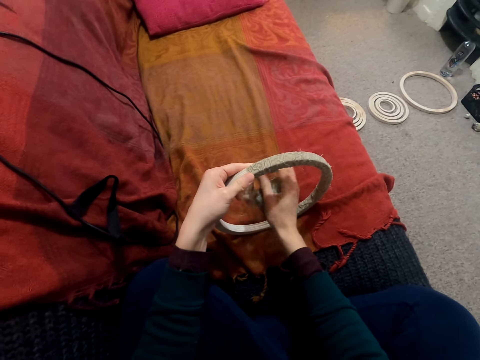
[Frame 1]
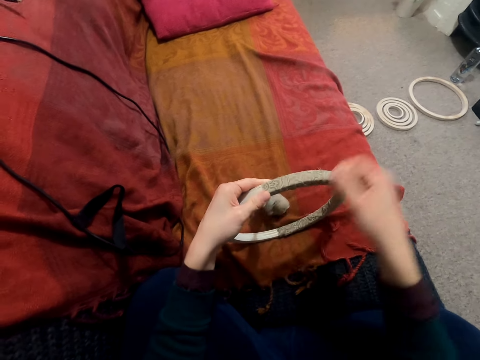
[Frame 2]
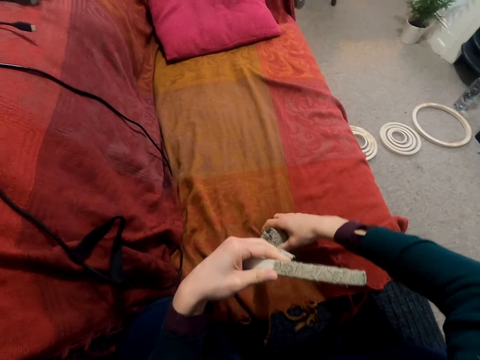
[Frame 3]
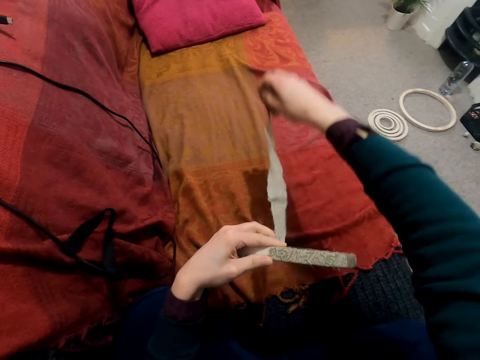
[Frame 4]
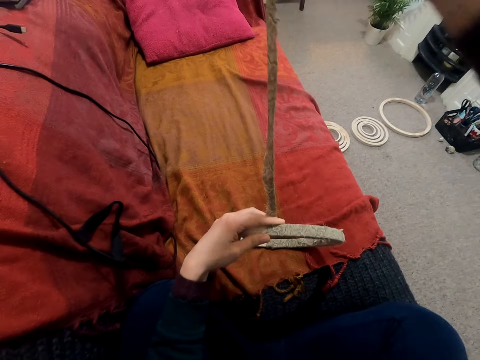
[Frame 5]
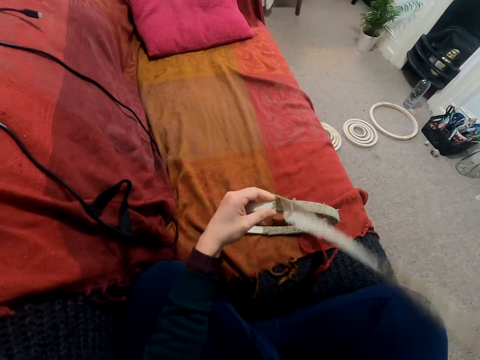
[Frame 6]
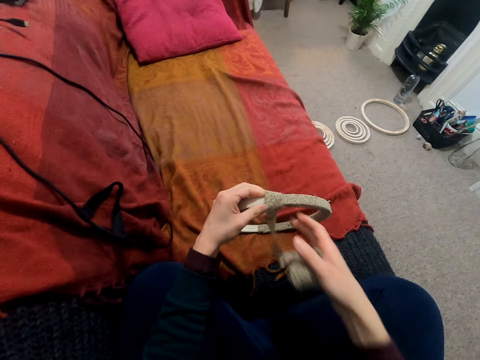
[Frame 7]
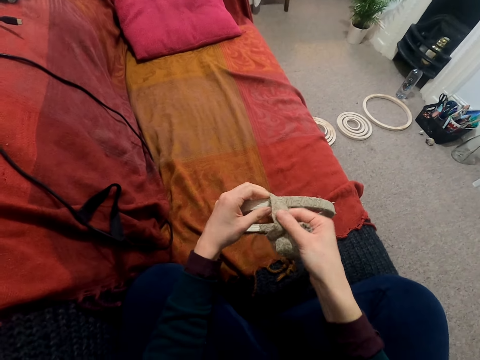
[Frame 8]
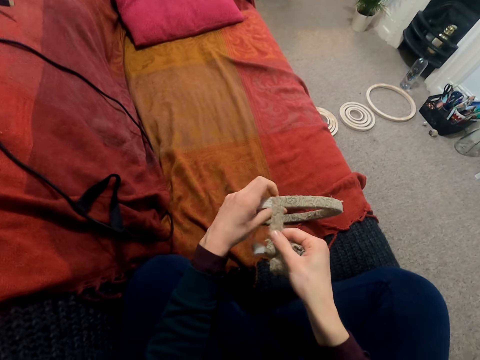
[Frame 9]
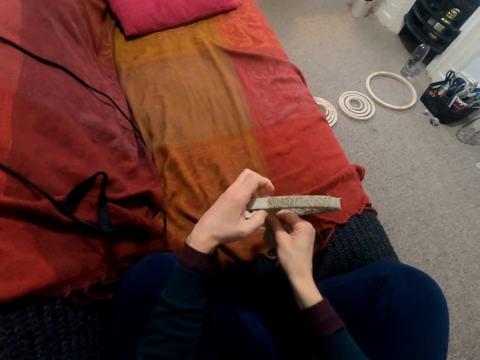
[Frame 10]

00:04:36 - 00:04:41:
The camera wearer rolls a piece of cloth around the wooden ring.

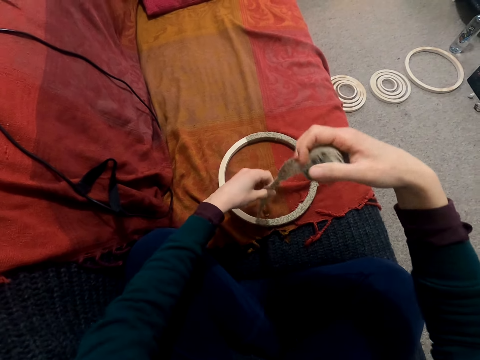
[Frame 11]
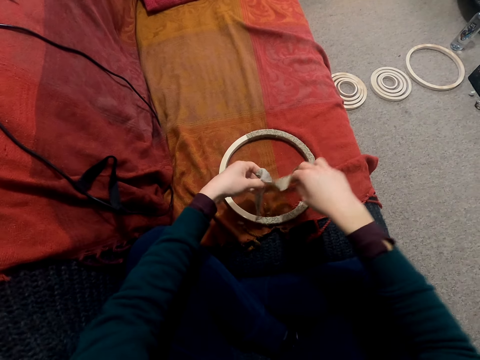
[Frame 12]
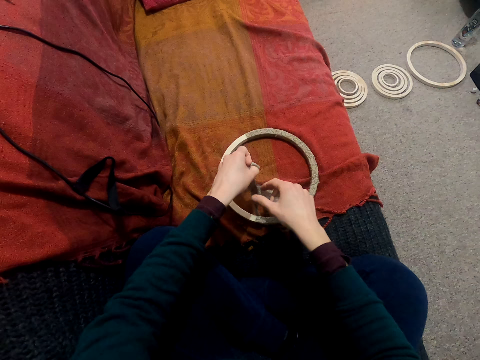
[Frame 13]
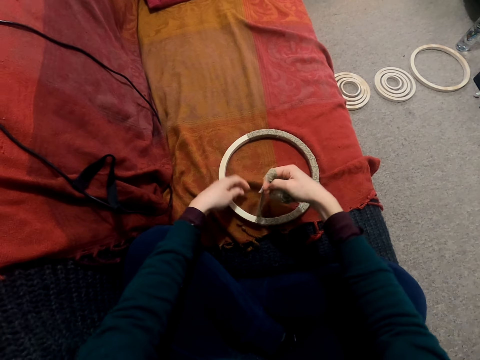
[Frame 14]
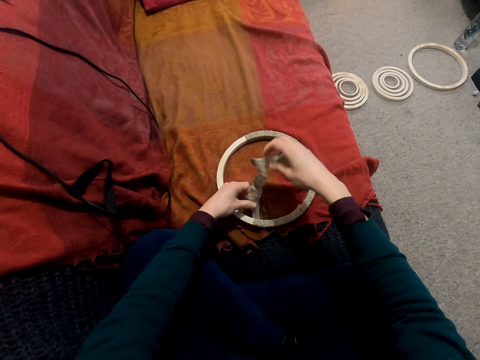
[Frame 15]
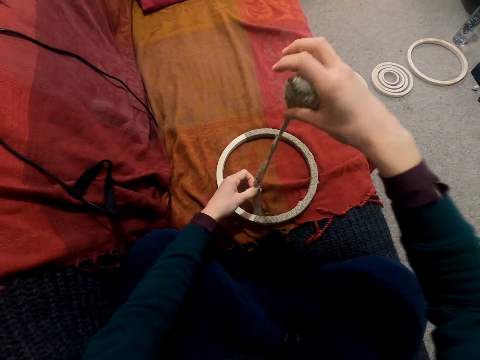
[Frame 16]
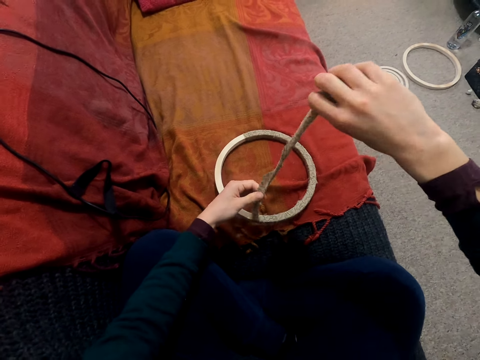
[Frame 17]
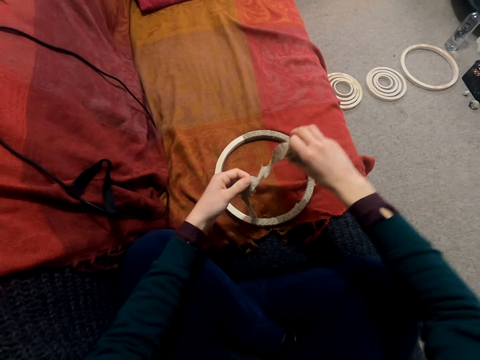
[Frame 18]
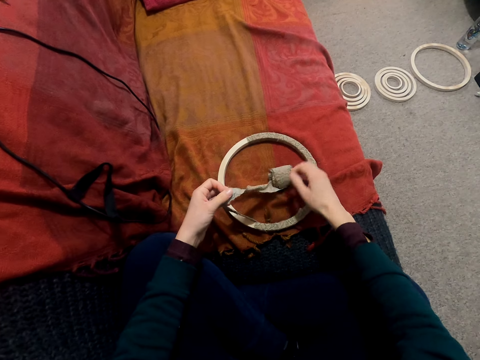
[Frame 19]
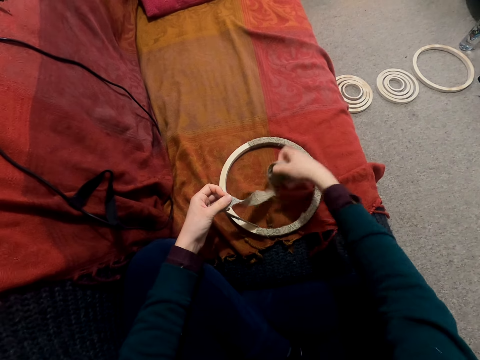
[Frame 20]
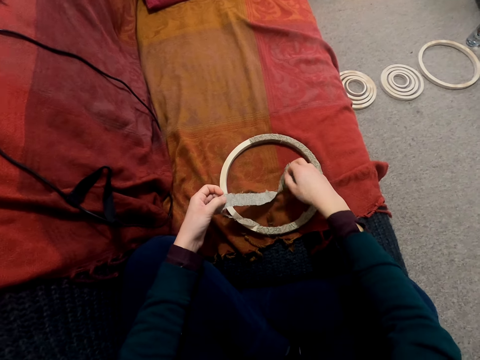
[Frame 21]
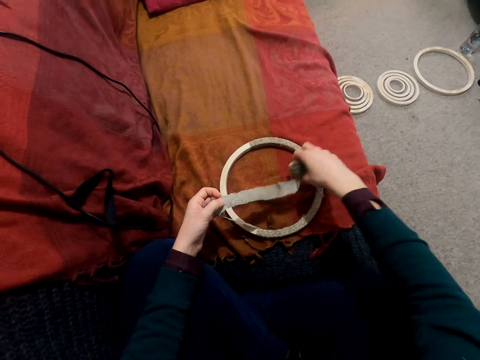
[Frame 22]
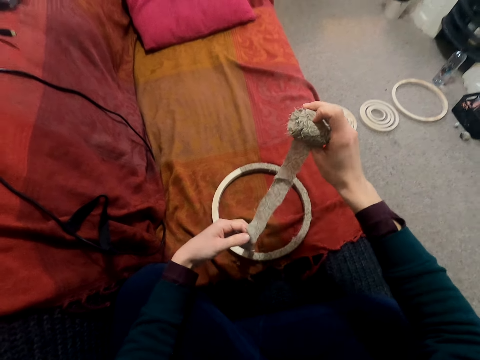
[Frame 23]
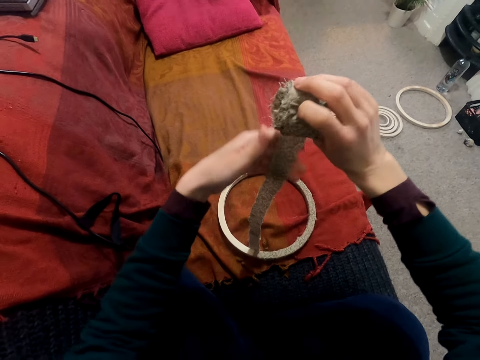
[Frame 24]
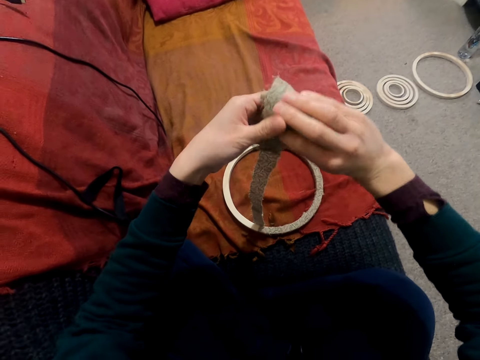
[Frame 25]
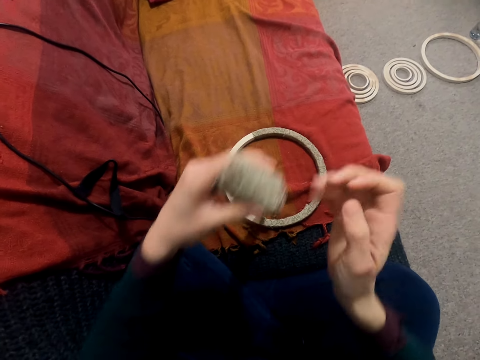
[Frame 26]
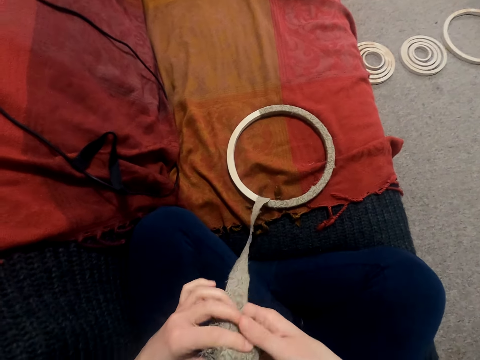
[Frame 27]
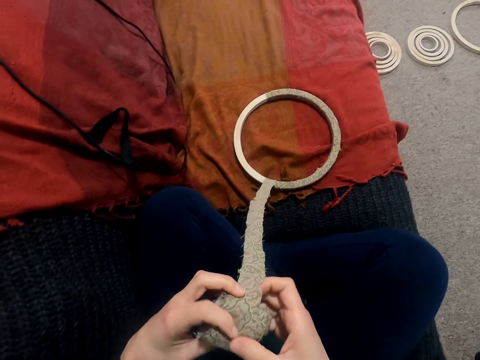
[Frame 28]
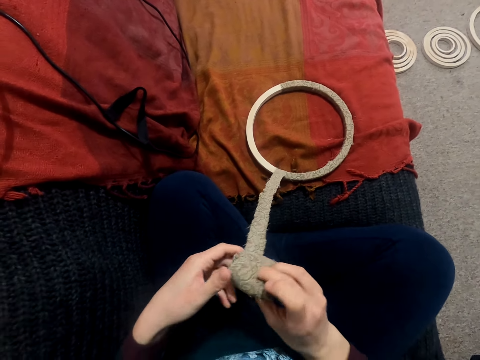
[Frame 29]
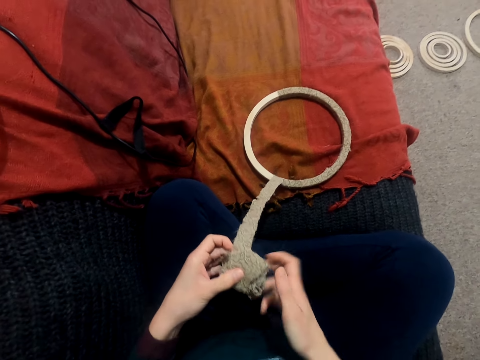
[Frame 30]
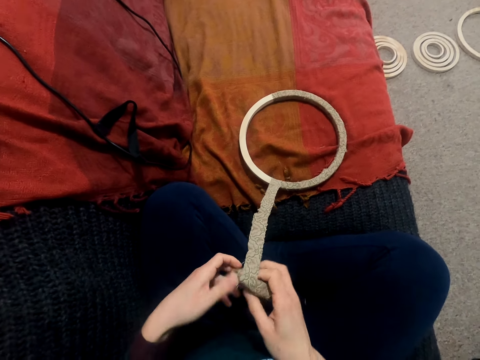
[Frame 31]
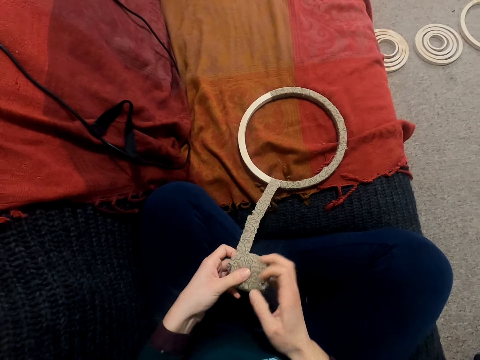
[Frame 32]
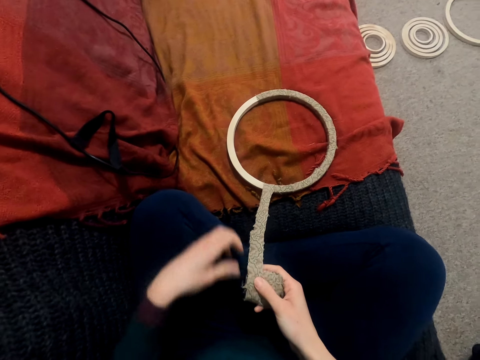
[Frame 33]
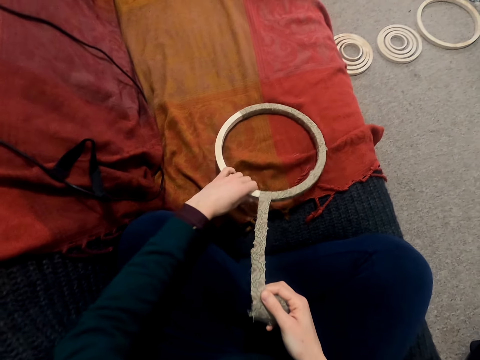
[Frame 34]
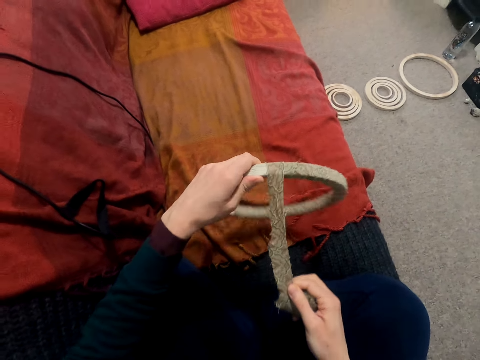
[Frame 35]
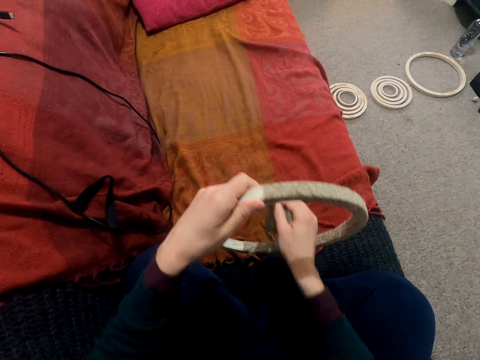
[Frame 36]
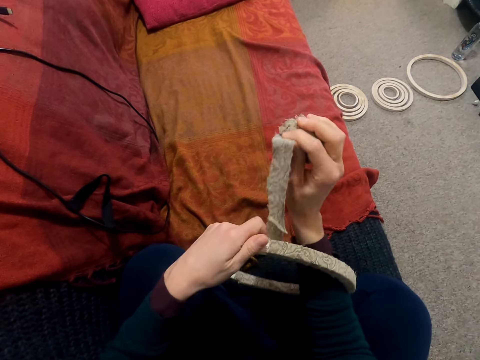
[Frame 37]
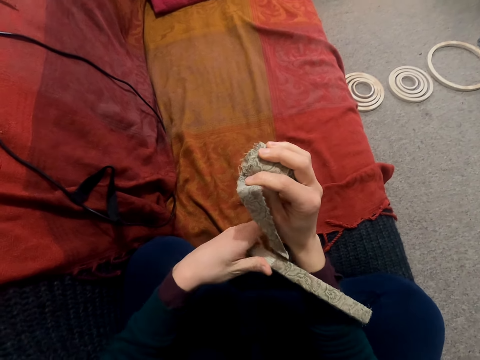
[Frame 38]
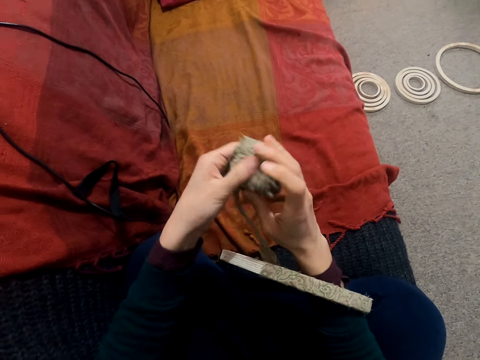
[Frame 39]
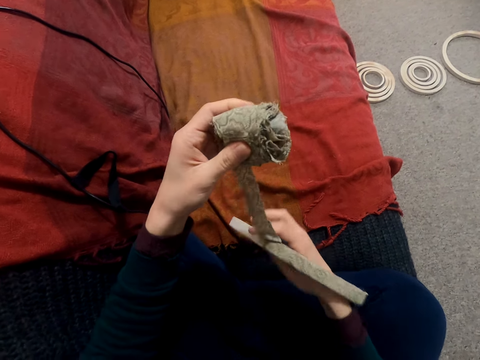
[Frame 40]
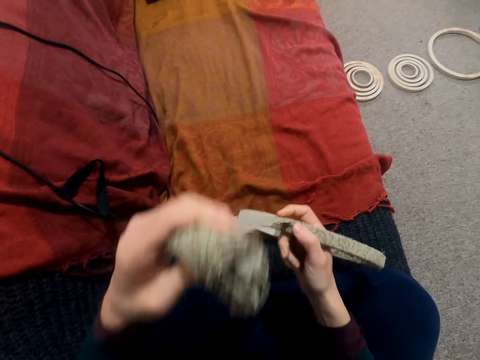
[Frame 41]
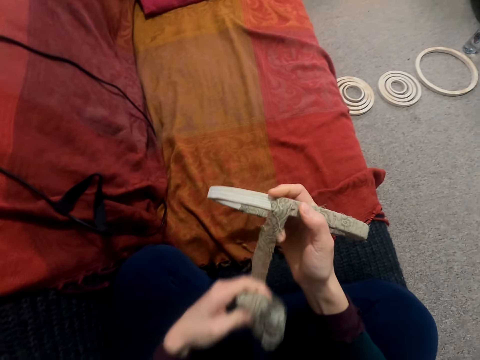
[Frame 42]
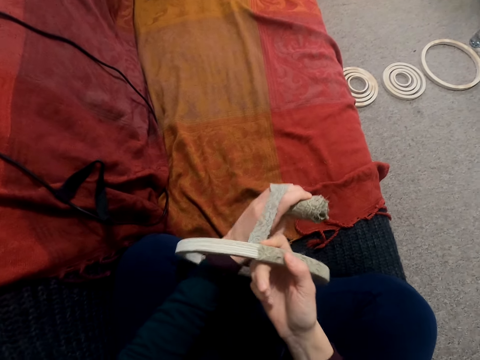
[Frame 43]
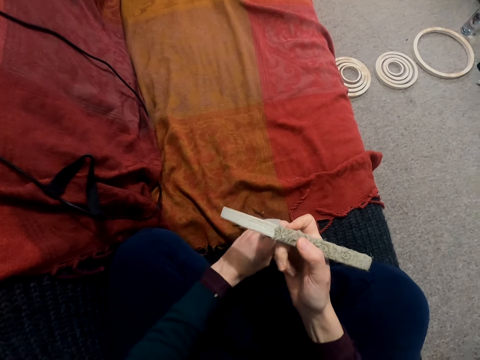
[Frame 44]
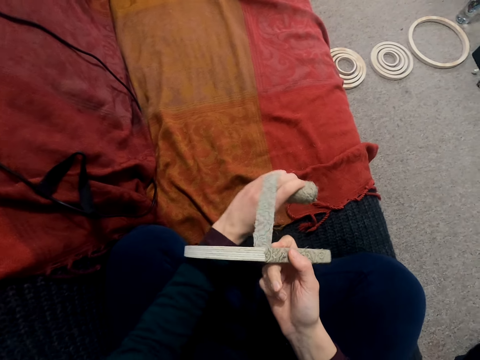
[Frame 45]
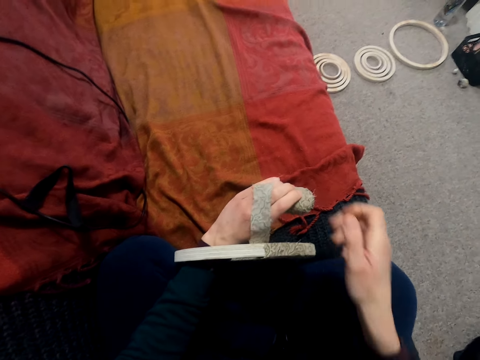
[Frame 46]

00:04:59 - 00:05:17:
The camera wearer untwists the rope. They wrap the rope around the circle wood.

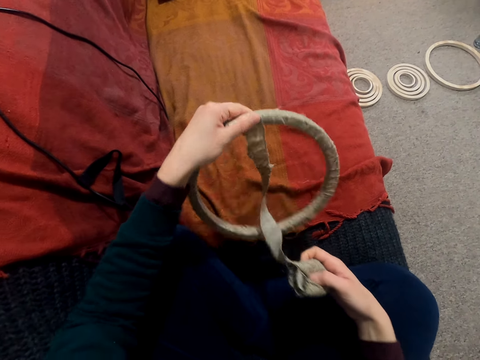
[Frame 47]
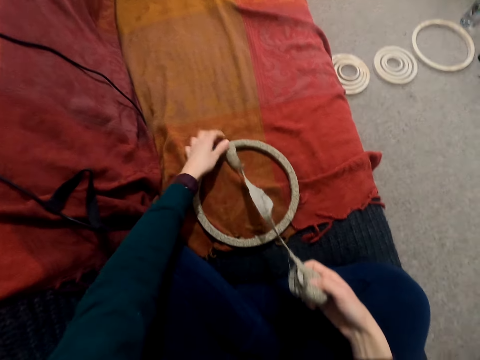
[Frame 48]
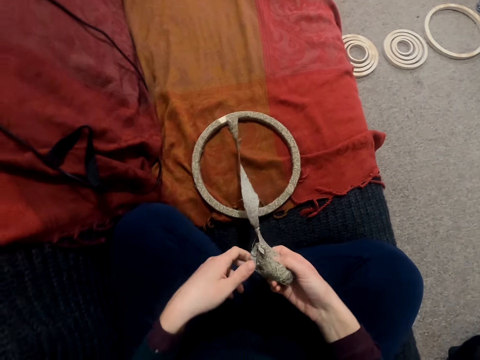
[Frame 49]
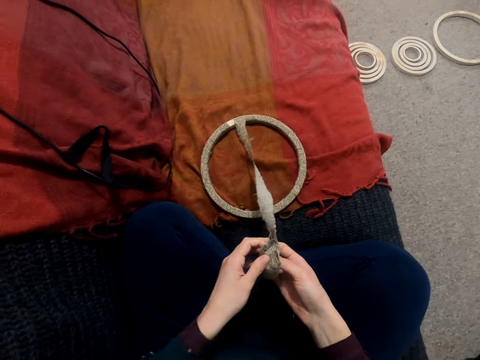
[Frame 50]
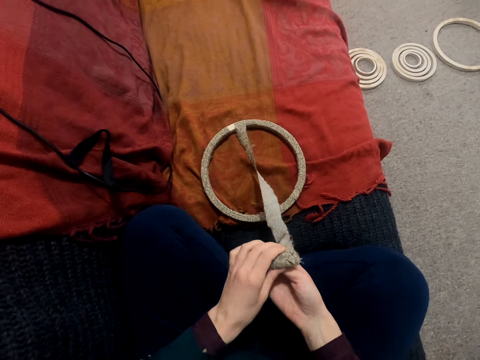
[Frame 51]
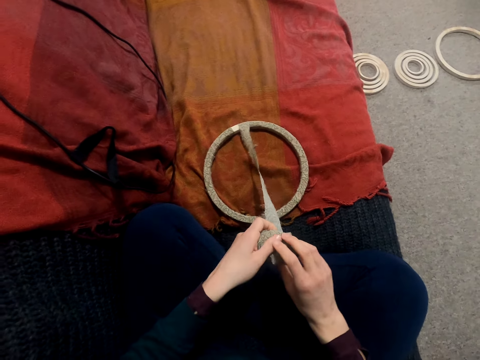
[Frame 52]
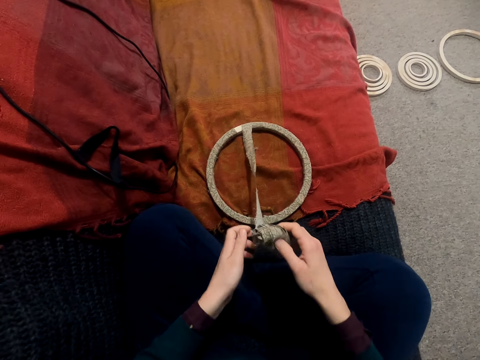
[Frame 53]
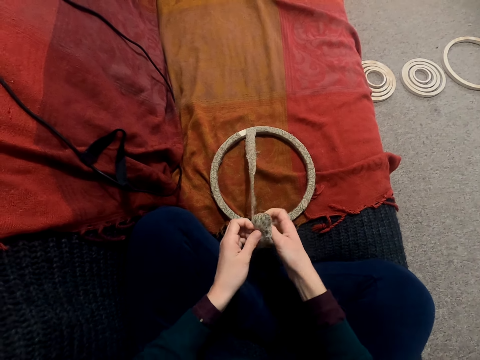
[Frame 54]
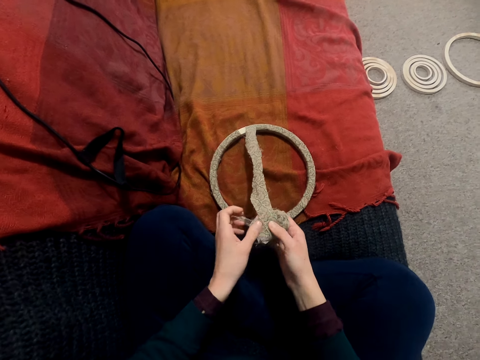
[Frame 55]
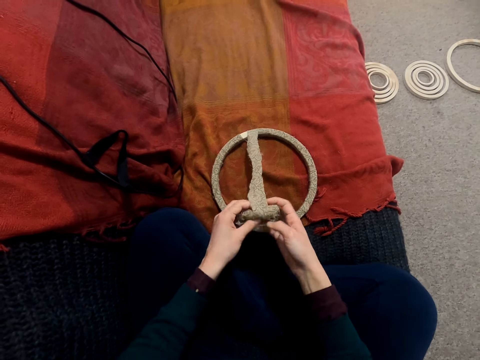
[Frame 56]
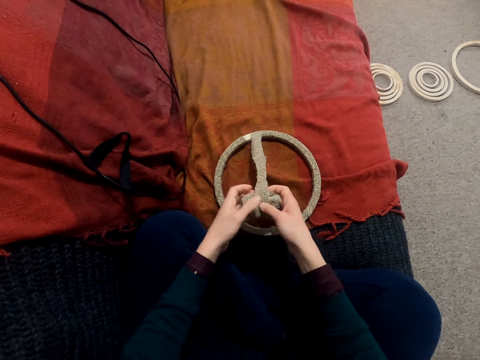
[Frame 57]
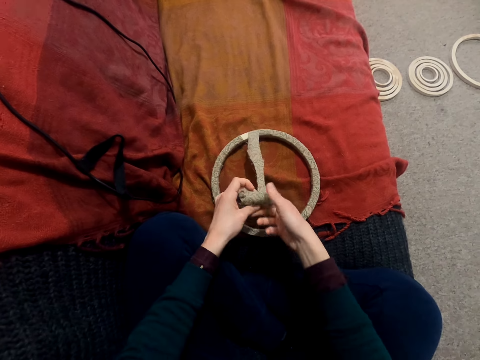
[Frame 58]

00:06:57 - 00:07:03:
The camera wearer untwists the rope.
